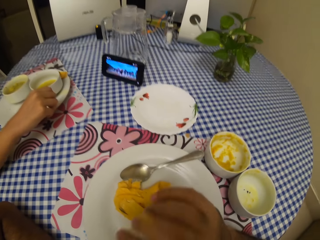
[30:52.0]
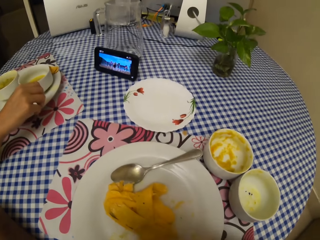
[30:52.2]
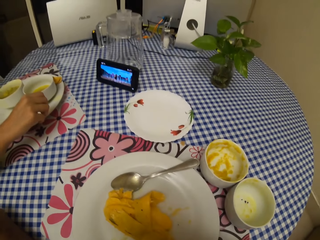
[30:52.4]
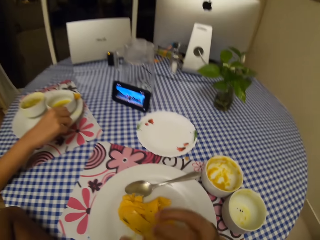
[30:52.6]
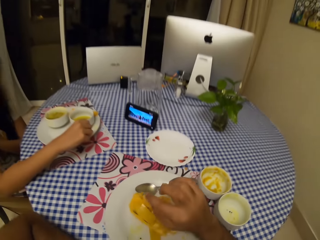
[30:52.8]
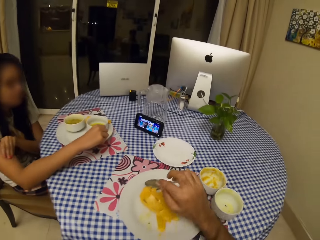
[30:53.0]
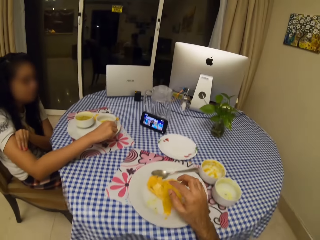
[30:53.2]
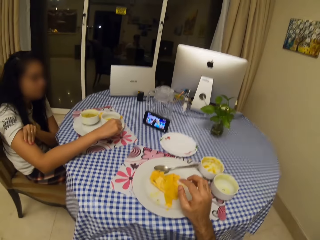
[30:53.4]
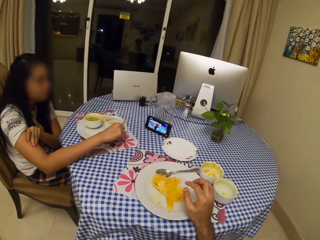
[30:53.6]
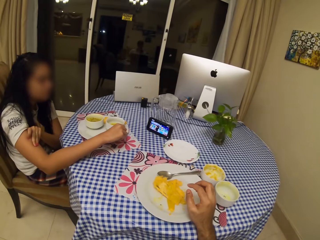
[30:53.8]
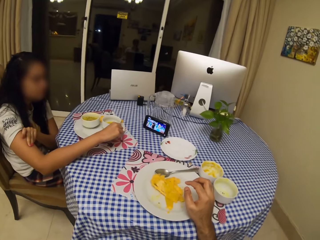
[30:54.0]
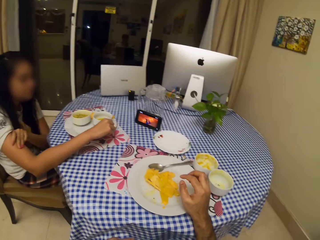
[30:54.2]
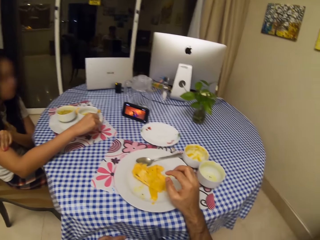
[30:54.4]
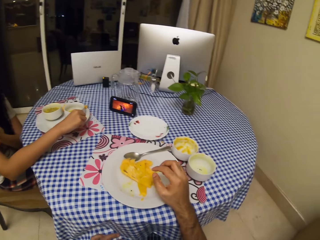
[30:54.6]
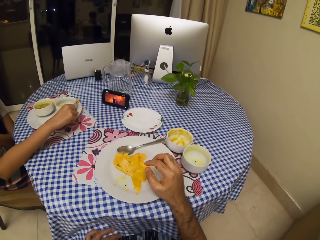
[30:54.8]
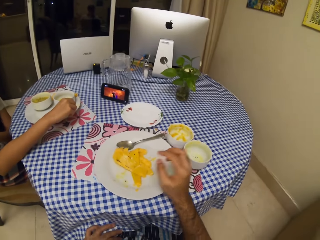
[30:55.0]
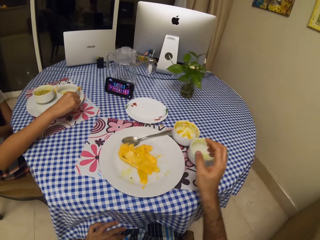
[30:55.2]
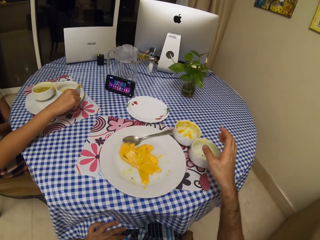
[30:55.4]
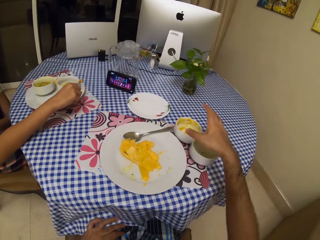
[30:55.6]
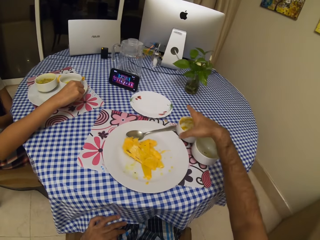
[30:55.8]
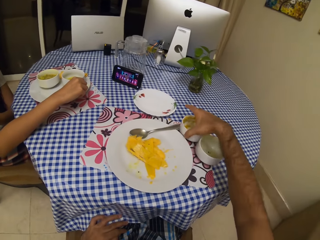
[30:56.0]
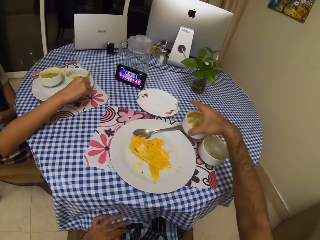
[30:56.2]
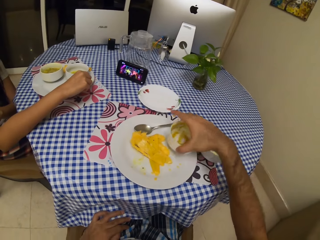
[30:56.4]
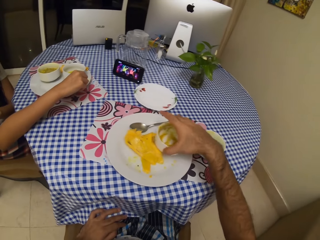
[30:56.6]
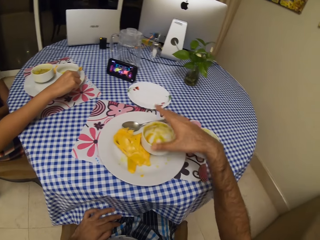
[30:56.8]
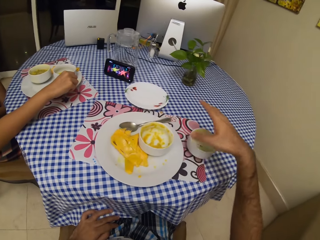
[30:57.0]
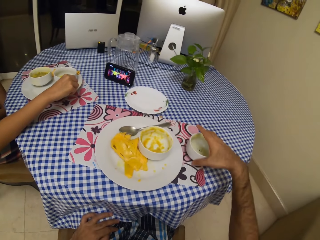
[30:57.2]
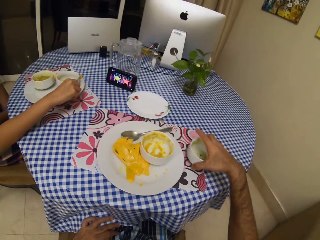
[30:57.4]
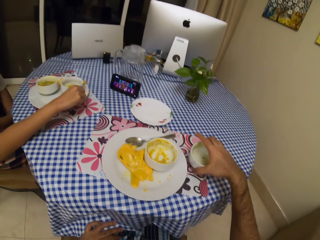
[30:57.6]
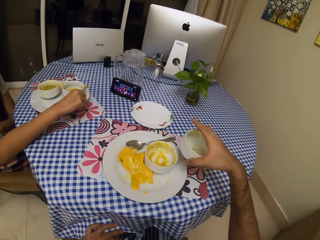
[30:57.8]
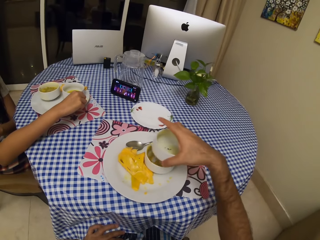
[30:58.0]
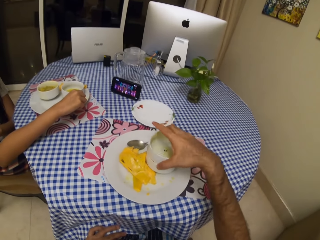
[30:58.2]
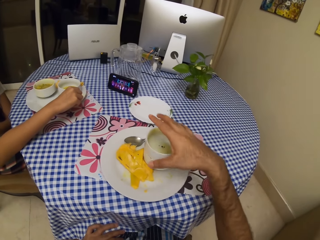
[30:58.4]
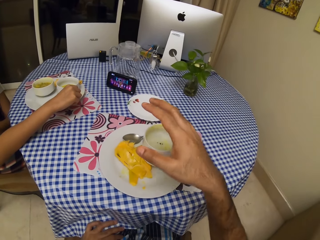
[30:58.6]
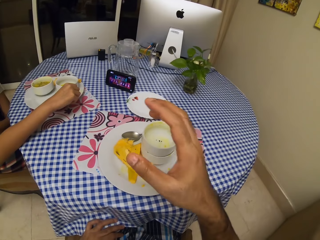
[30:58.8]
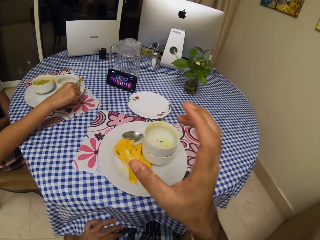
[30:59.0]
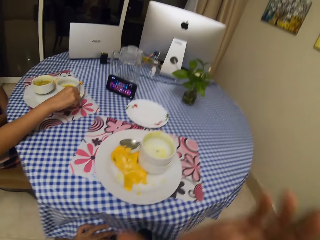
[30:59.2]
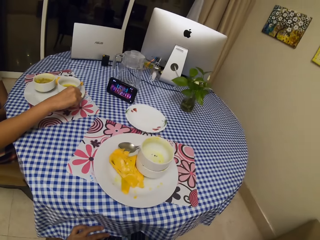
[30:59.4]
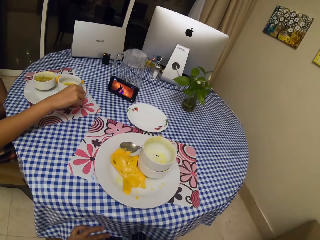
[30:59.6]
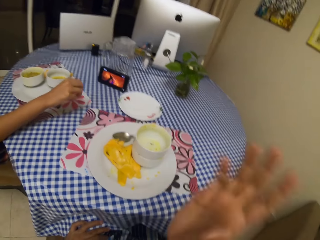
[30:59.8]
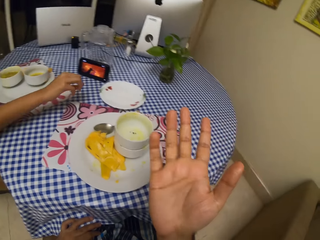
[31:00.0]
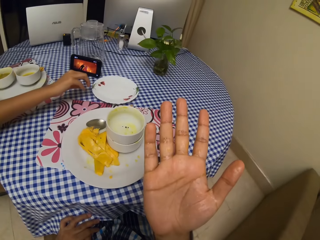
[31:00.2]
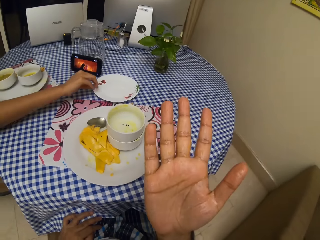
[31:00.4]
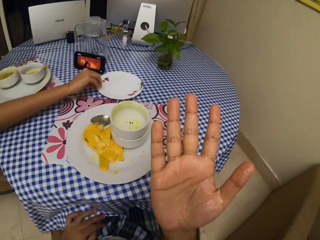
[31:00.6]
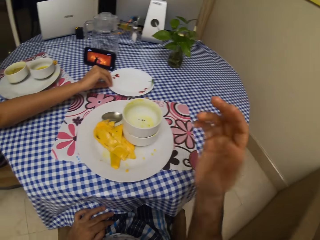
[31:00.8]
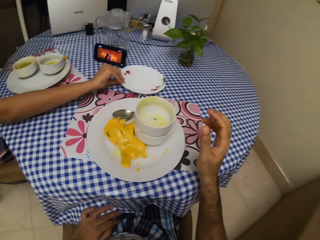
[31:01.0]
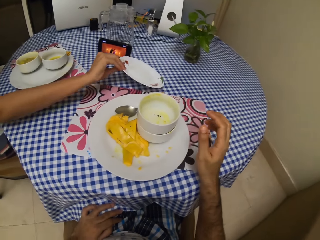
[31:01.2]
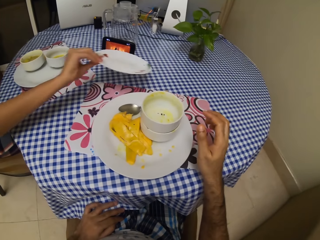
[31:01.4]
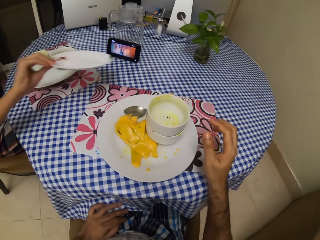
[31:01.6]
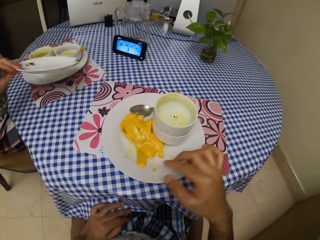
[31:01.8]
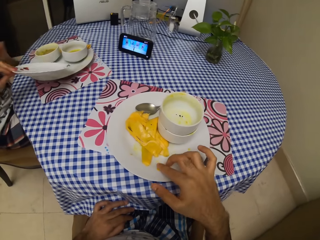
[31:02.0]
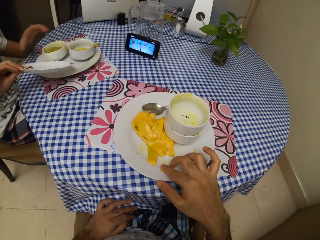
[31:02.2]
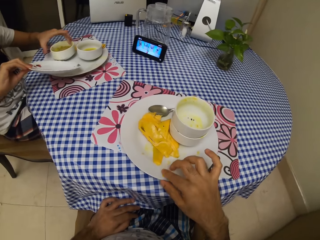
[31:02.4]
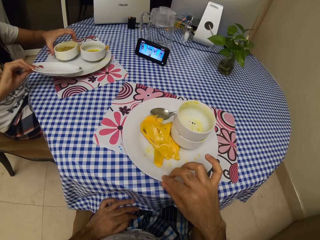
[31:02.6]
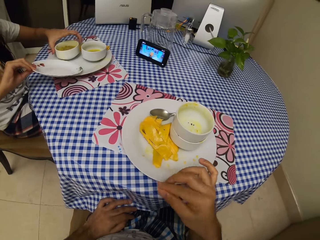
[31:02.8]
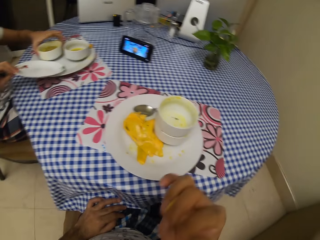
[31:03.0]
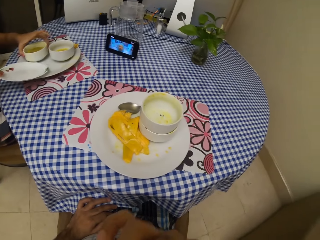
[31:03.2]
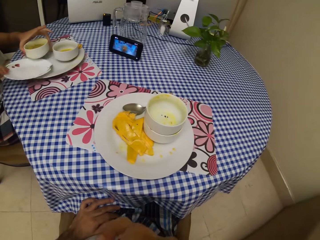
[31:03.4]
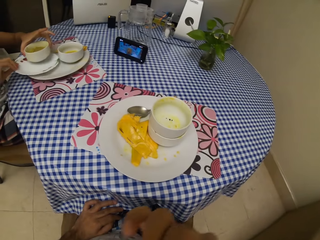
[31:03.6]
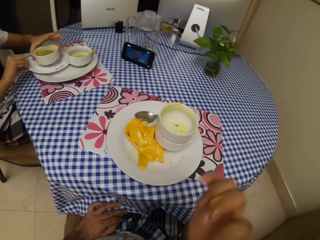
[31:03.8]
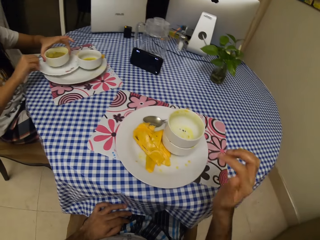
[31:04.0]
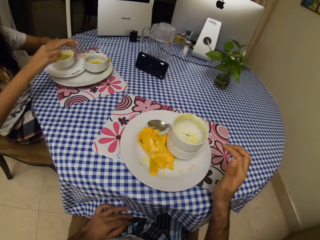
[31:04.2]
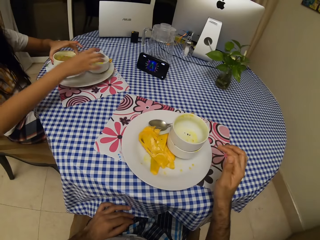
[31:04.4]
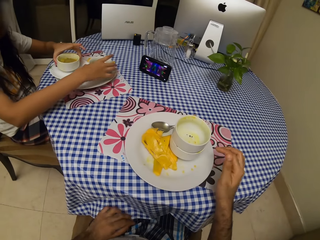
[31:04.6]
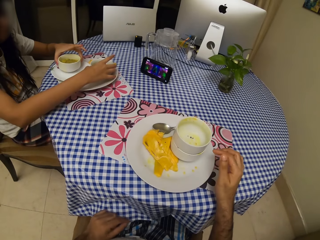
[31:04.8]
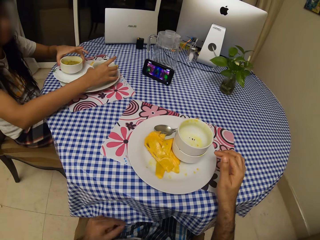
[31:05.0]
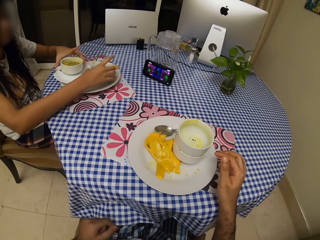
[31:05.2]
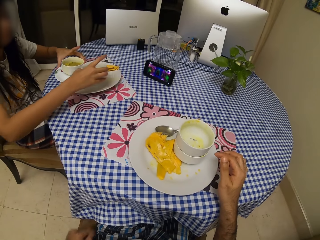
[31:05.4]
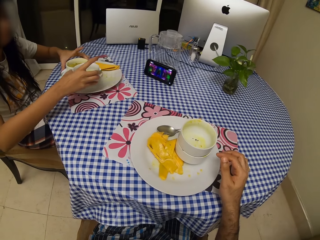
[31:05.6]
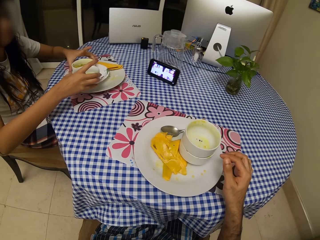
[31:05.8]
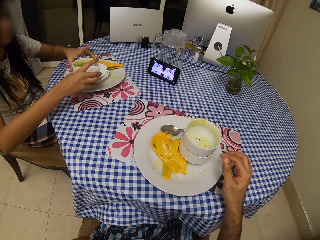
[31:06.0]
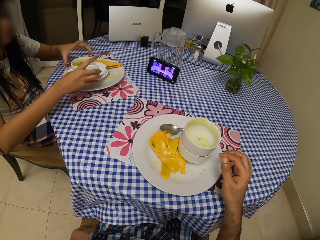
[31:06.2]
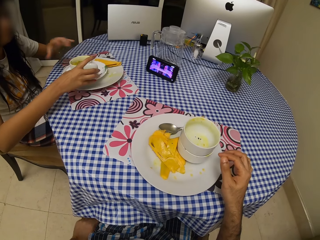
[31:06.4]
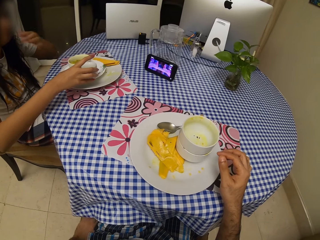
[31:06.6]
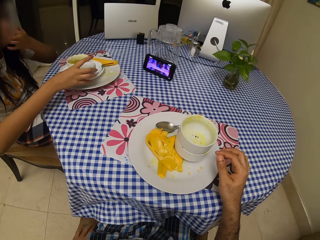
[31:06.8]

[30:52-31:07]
The camera wearer licks fingers. They adjust posture. They look around. They pick an empty bowl from the table. They put the bowl on the plate. They pick another empty bowl from the table. They put the bowl on another bowl. They lift a hand. They lick fingers. They view the hand. A woman picks a plate on the table. The camera wearer picks a small piece of mango from the plate. The woman lifts a bowl. The camera wearer eats the piece of mango. The woman puts the plate under the bowl. She arranges the bowl on the plate.

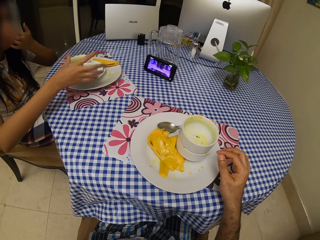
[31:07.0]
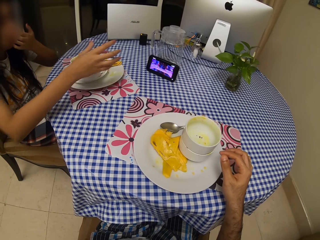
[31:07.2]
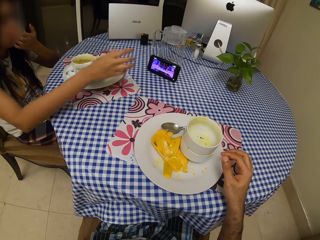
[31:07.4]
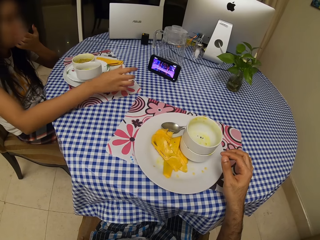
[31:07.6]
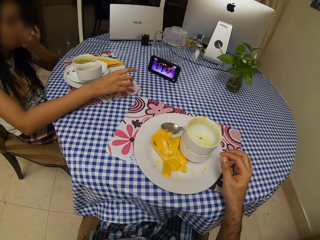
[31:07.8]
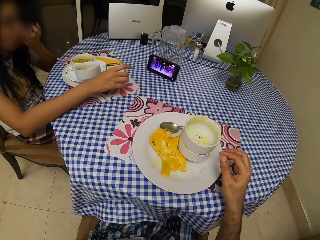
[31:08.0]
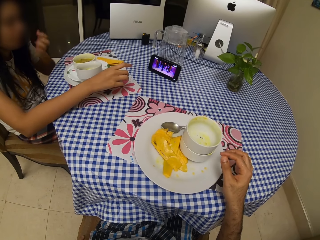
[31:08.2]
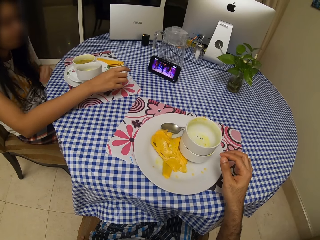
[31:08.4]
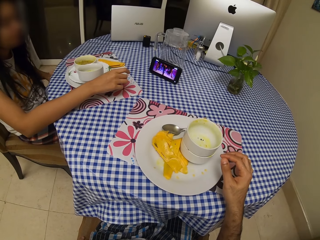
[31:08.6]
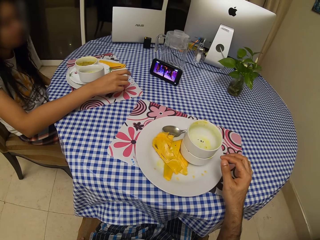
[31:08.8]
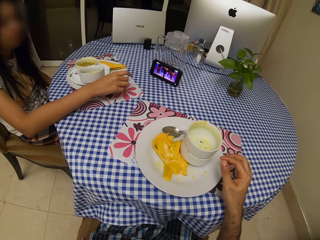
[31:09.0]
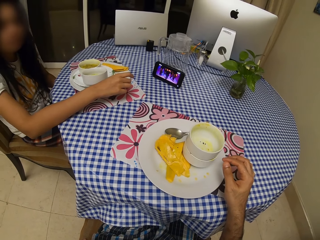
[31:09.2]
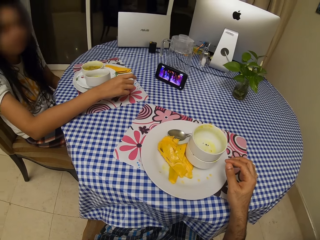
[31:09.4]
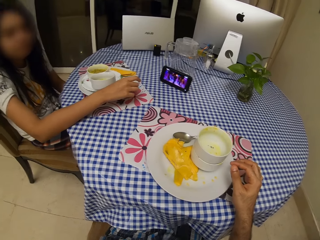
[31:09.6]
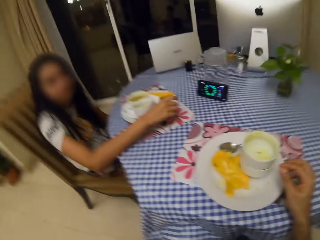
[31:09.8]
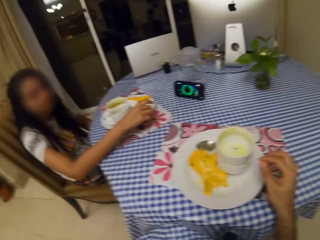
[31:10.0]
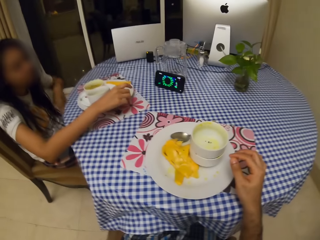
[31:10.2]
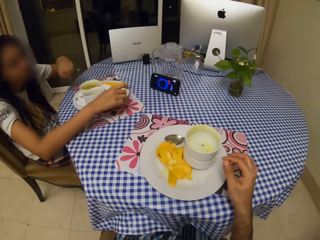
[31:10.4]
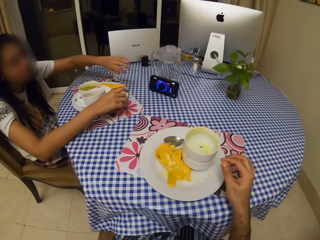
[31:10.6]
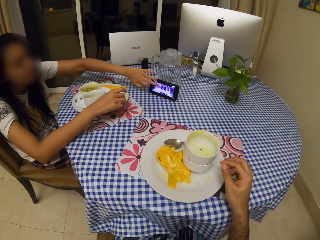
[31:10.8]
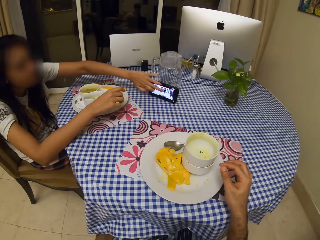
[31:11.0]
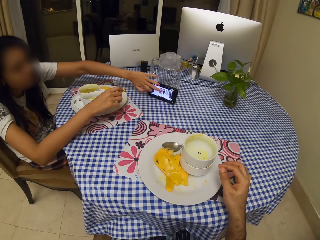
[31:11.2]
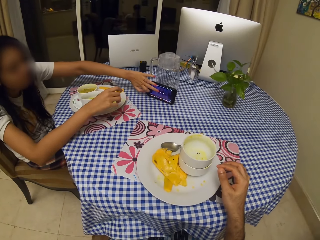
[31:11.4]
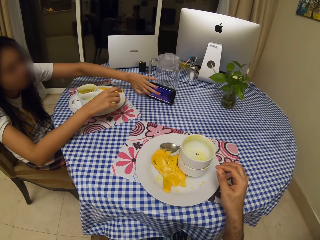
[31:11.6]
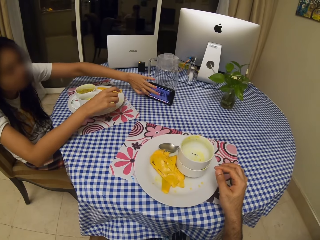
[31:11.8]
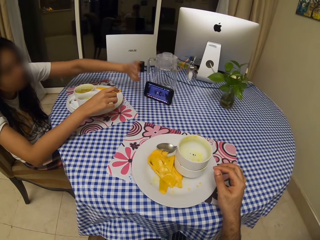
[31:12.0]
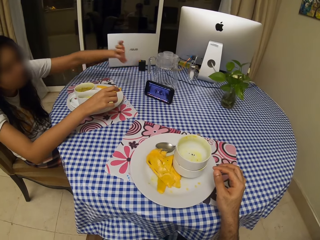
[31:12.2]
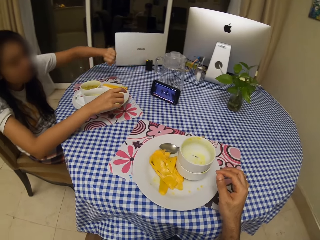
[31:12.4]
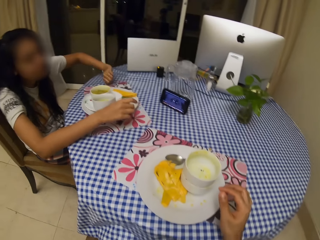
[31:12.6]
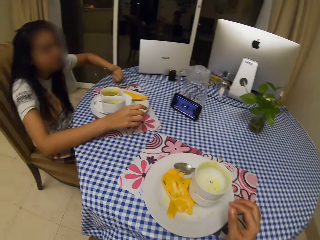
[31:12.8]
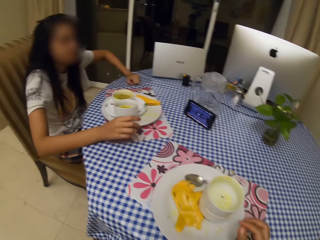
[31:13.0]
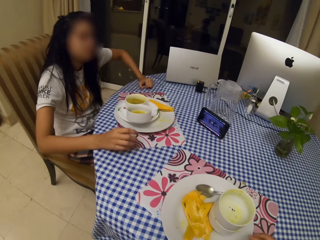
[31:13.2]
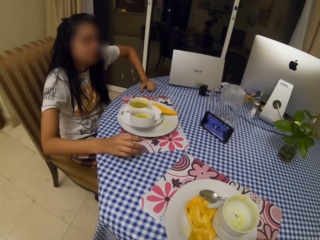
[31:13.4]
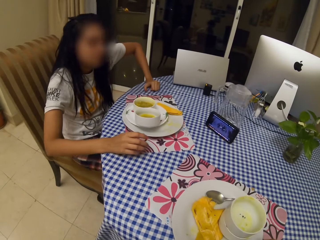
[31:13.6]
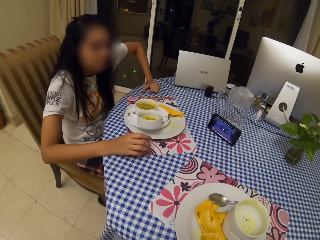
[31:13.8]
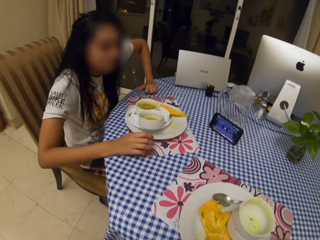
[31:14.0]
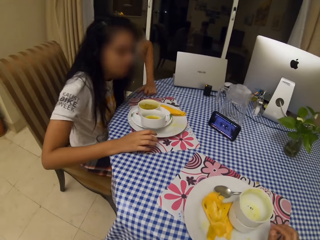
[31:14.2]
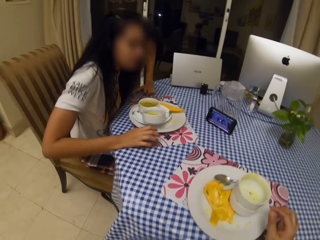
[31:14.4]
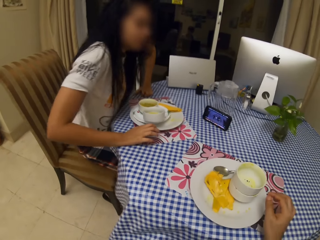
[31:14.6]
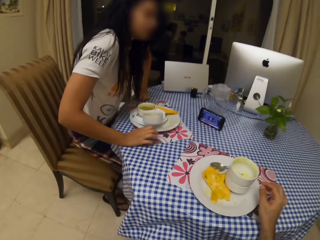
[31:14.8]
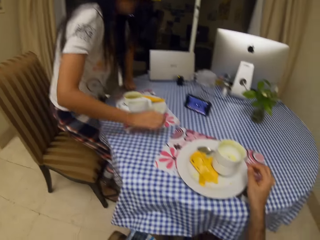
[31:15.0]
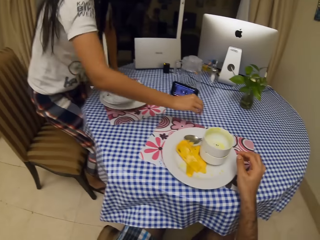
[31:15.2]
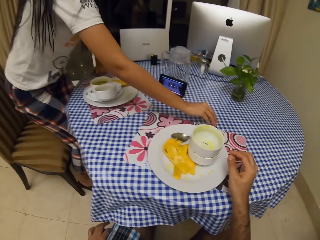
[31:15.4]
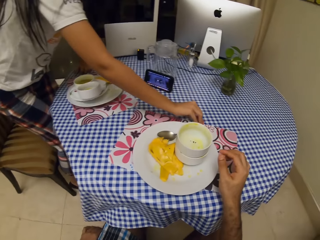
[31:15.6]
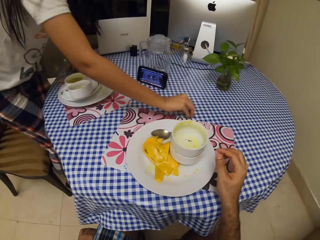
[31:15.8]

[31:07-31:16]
The camera wearer talks. A woman operates a phone. The woman stands up.
